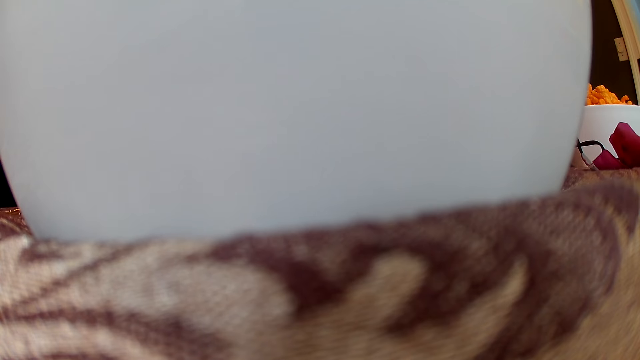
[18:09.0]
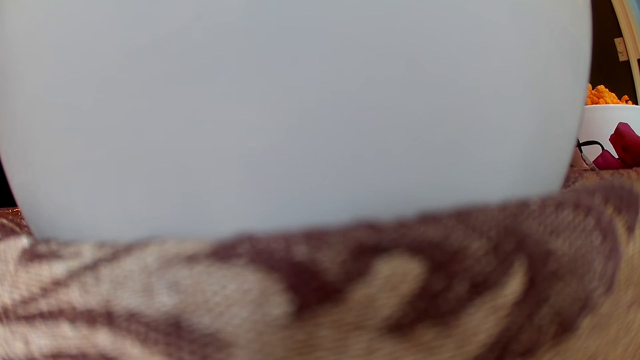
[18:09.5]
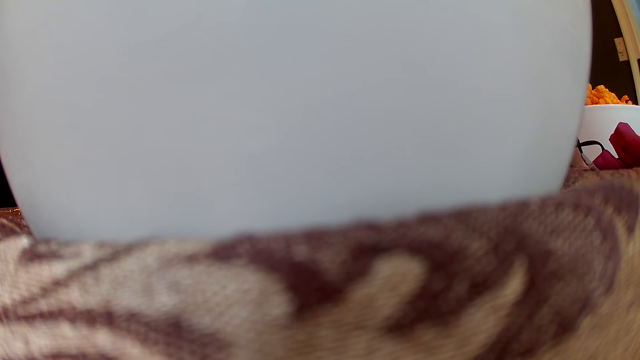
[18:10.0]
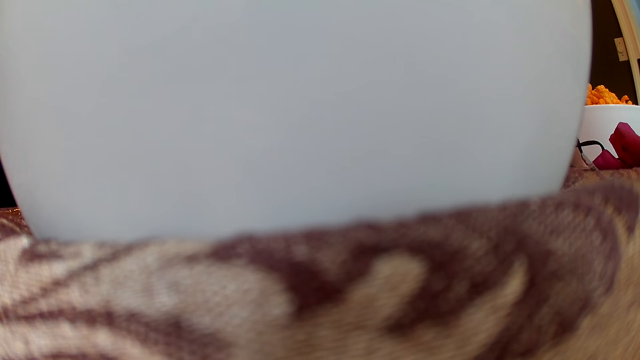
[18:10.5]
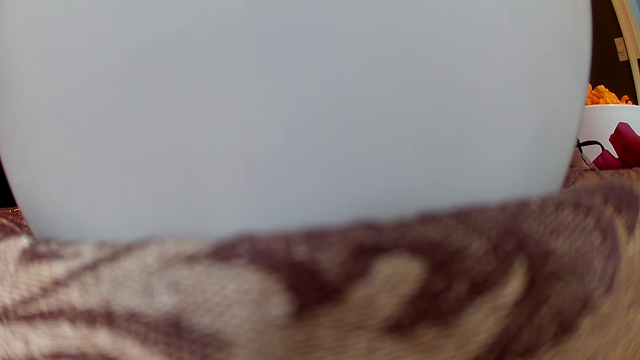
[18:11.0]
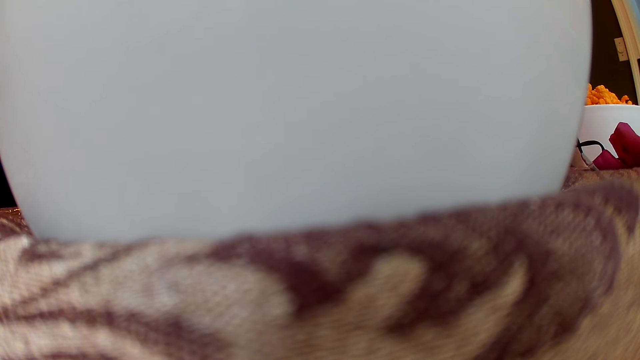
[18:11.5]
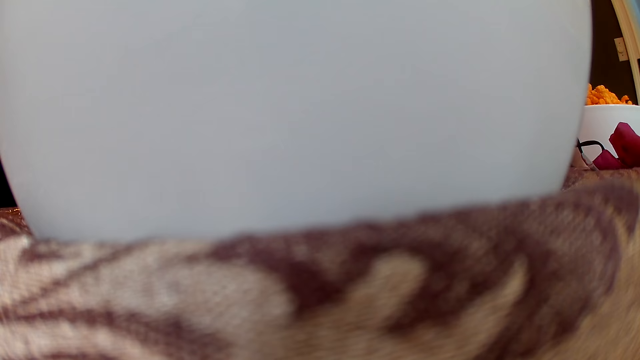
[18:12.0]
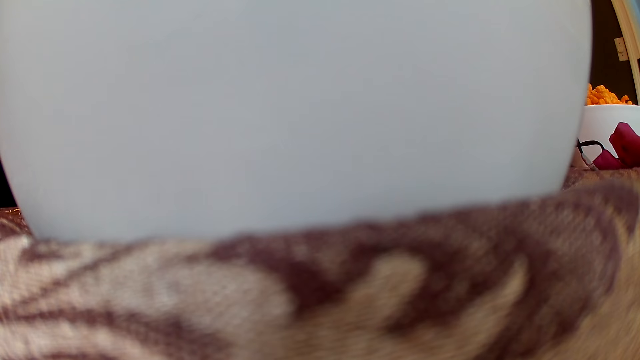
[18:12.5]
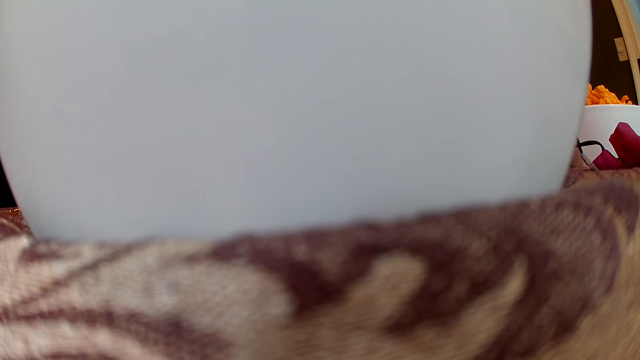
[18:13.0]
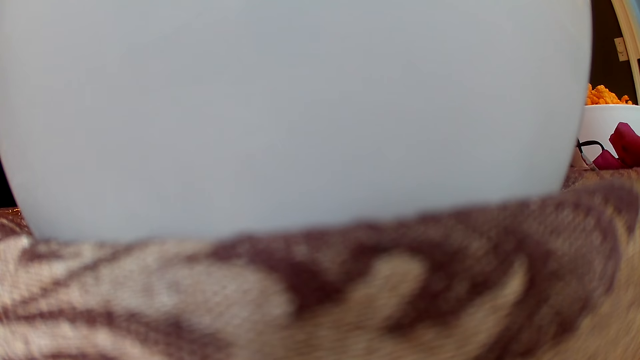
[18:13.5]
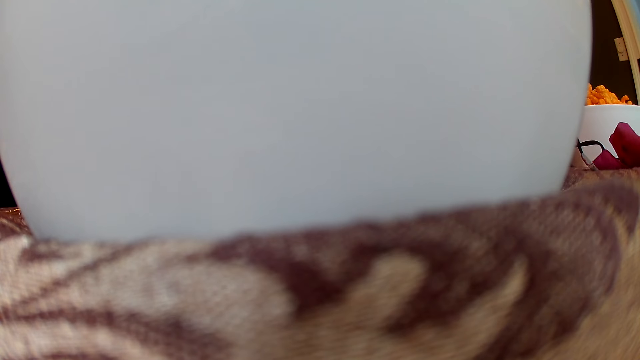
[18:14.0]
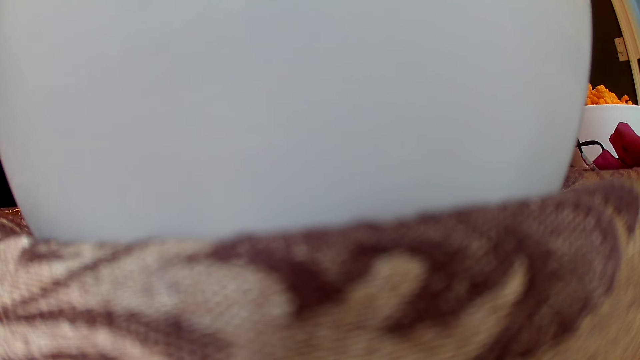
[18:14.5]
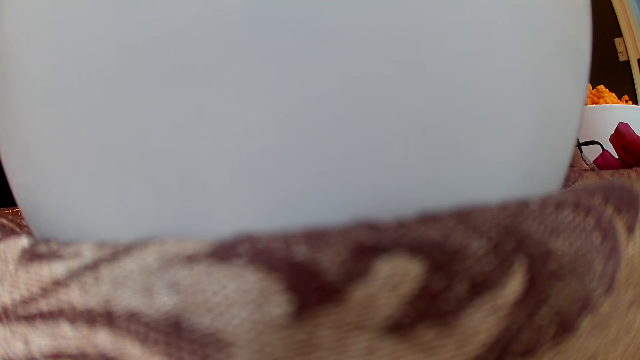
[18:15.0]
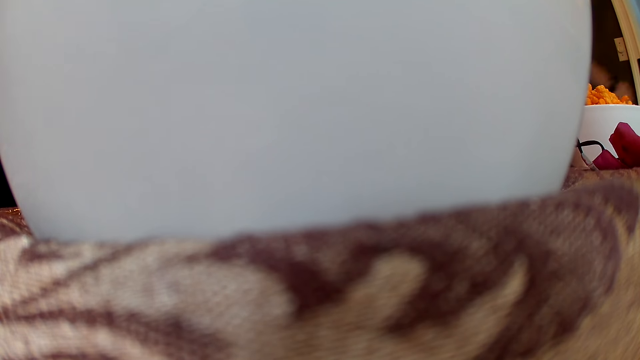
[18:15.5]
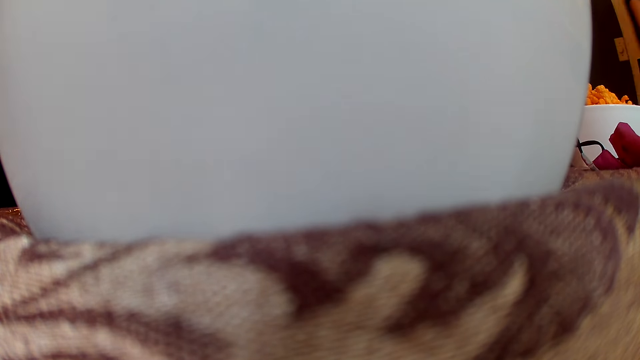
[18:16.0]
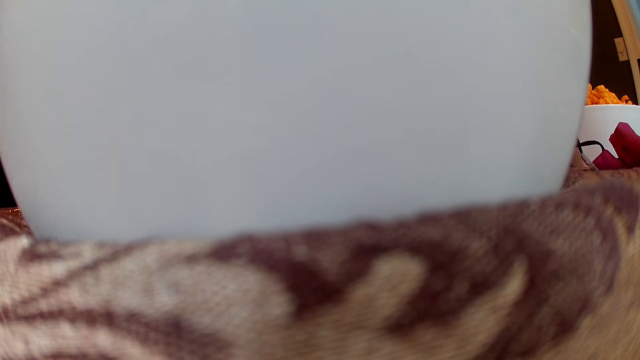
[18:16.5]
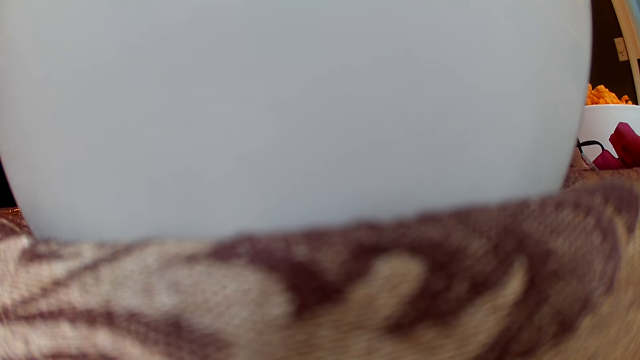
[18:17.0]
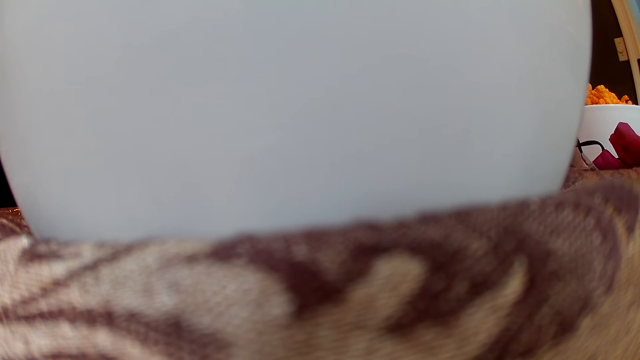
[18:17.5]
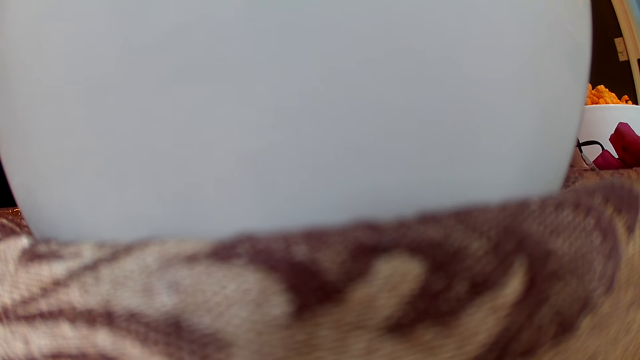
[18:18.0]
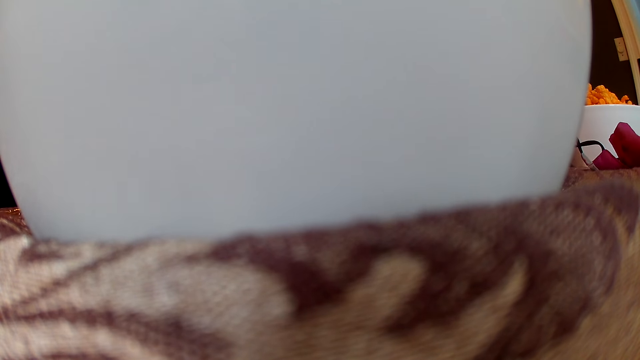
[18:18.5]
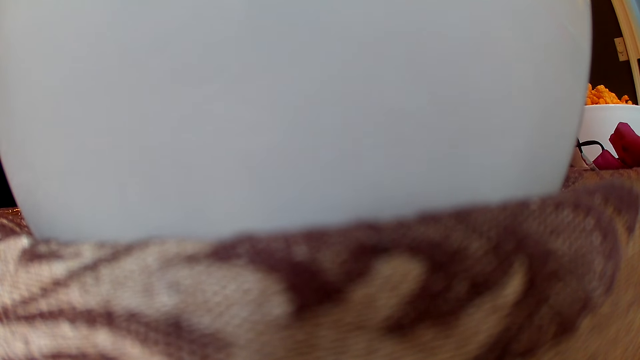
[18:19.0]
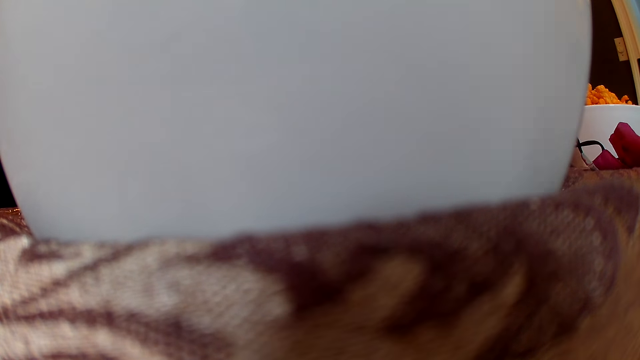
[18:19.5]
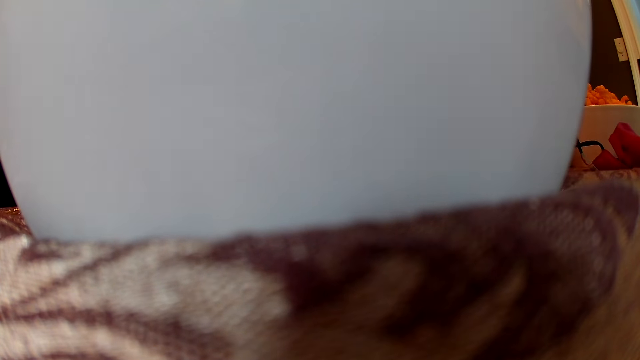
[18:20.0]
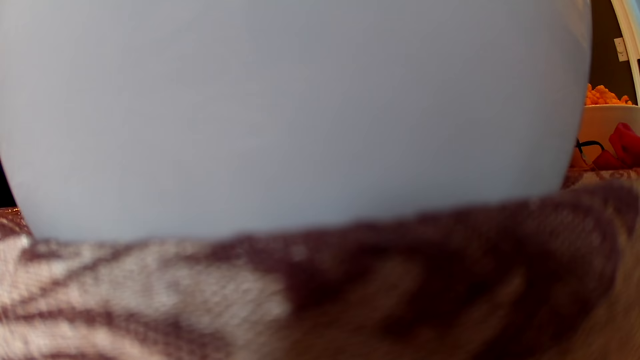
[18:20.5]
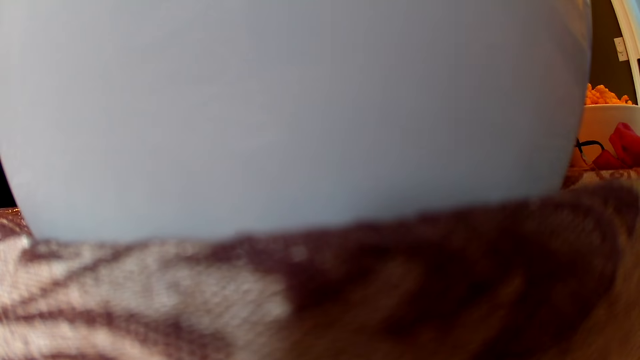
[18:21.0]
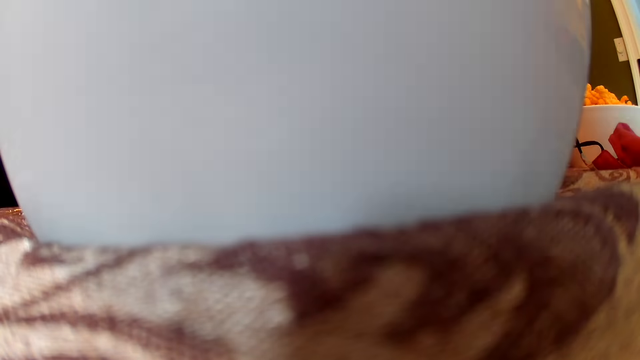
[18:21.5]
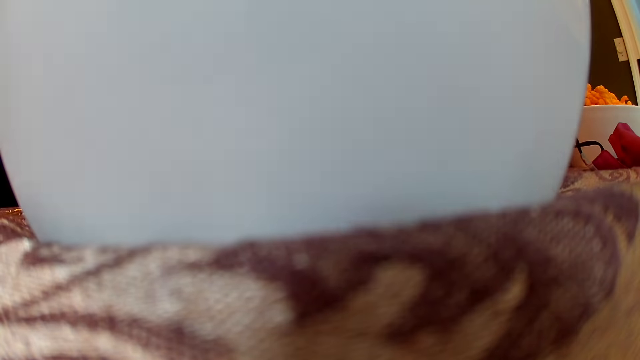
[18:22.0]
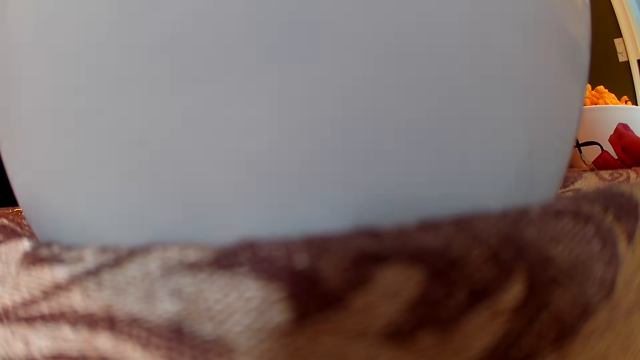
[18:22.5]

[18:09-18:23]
The camera wearer converses with a group of people.

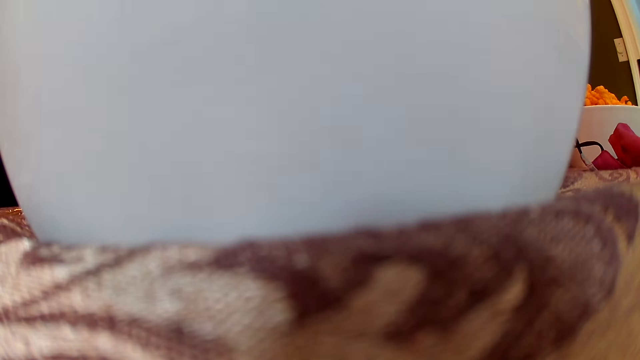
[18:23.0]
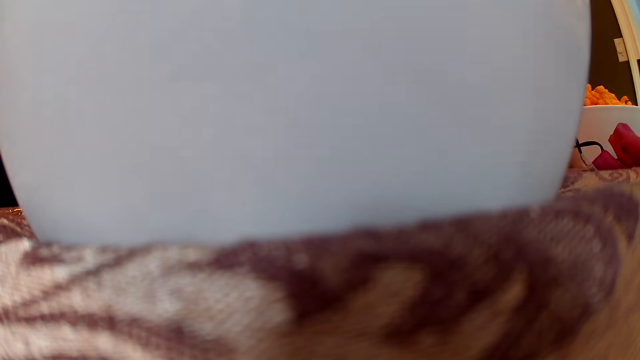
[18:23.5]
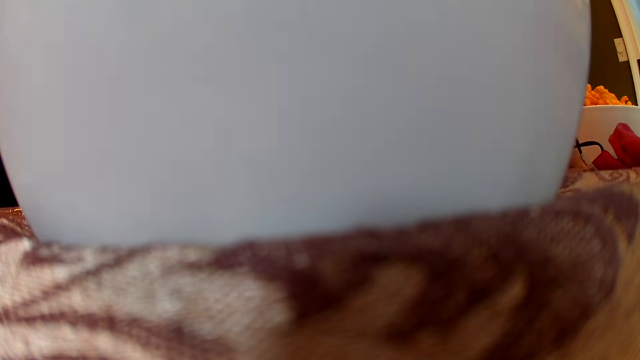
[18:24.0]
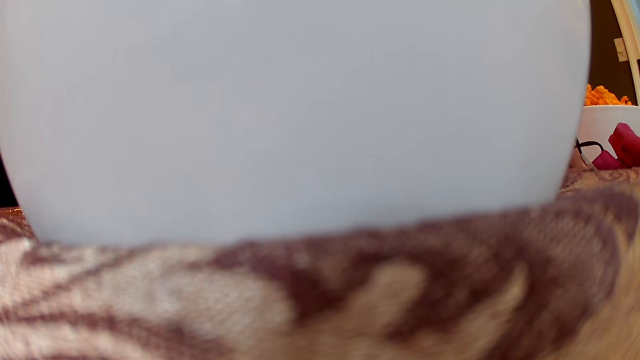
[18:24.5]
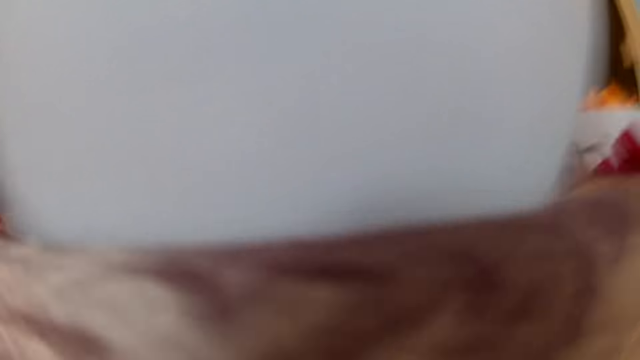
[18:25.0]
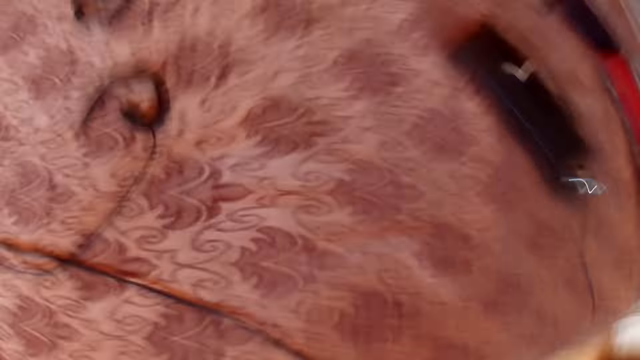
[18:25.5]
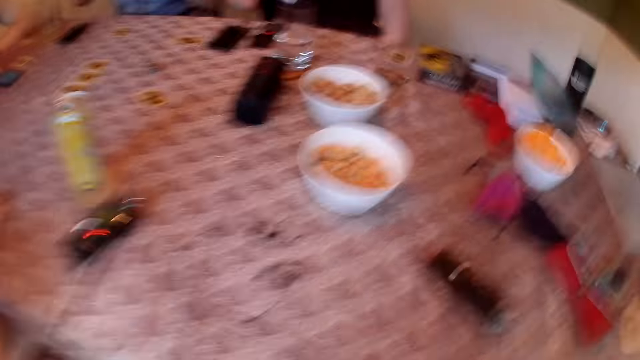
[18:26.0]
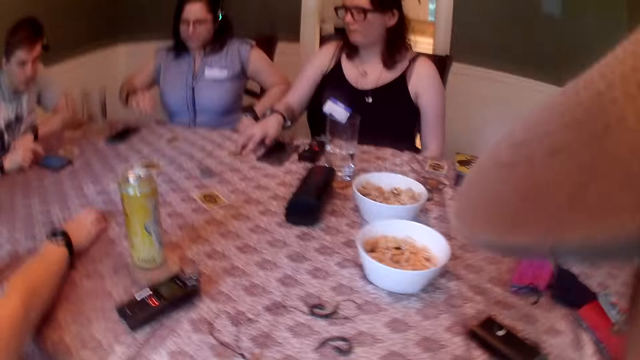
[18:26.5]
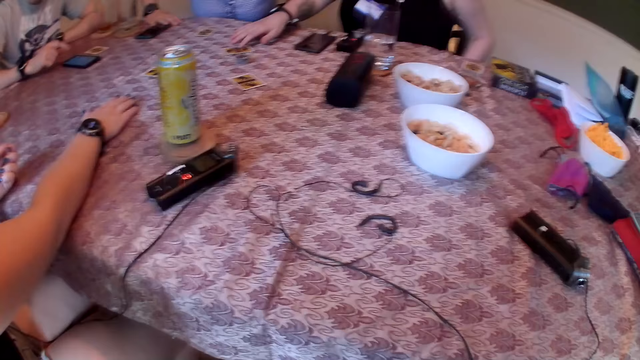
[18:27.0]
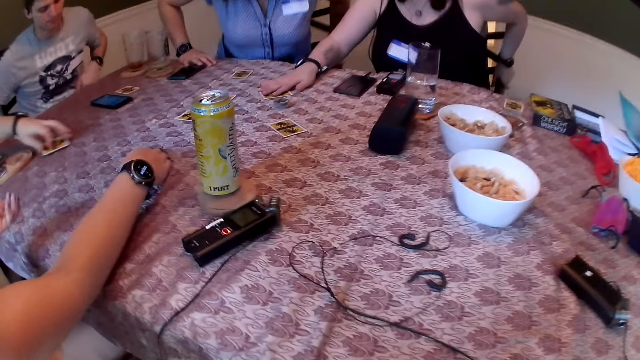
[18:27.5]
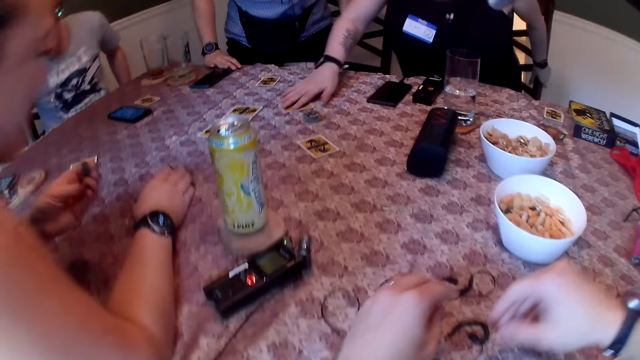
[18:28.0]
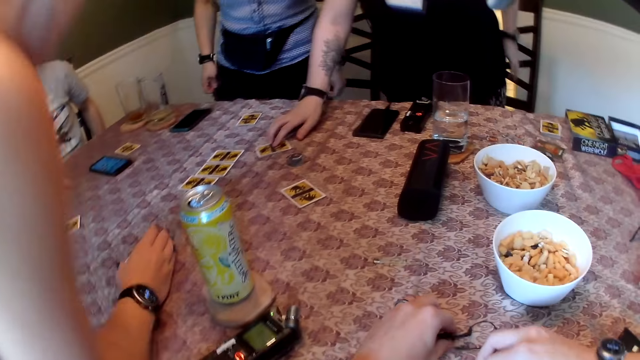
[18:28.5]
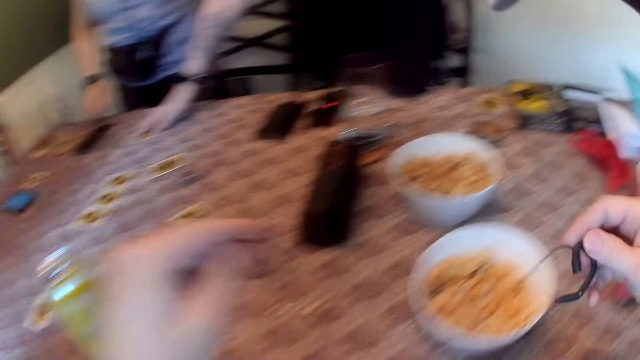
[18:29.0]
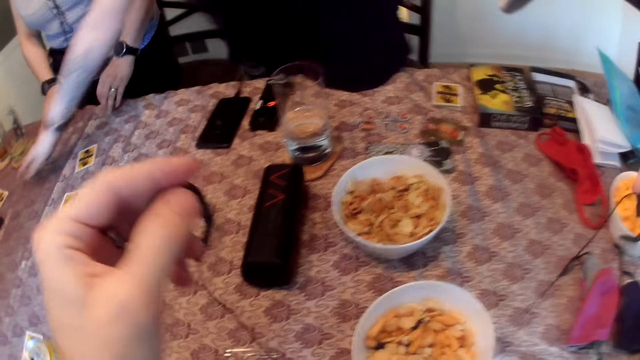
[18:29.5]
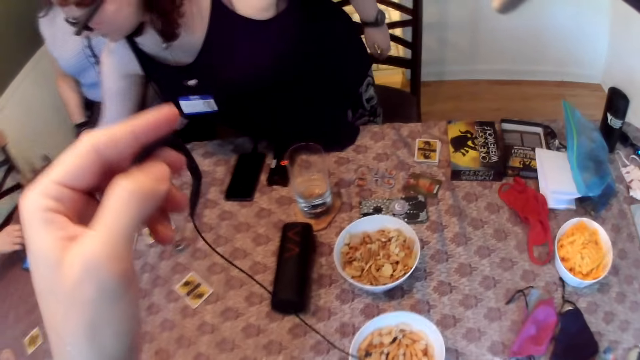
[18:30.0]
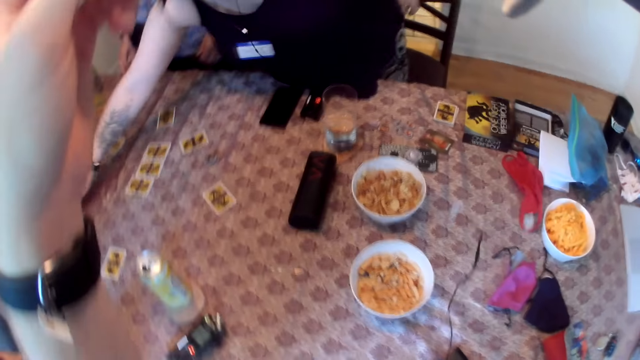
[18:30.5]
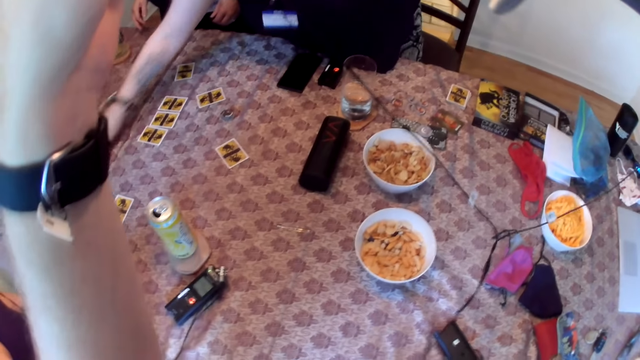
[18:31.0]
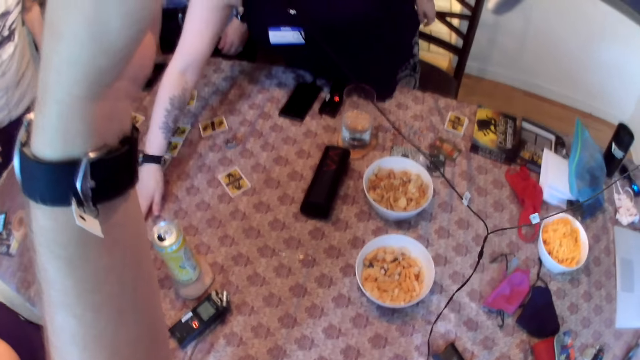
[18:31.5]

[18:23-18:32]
The camera wearer picks the camera from the table with both hands. He wears the camera on his head with both hands. A man presses a phone on the table with his right hand. A woman places her right hand on the table. Another woman holds a chair with her right hand. The second woman adjusts a card on the table with her right hand. The first woman stands from a chair. The second woman stands from the chair. A third woman stands from a chair. The camera wearer picks an earphone from the table with both hands. The first woman adjusts her skirt with both hands. The second woman touches the card on the table with her right hand. The first woman touches the table with her right hand. The second woman adjusts the card on the table with her right hand. She adjusts the card on the table with her right hand again.
